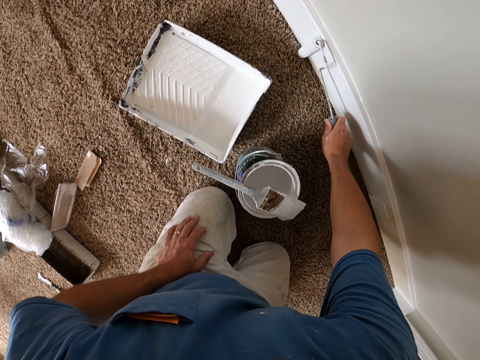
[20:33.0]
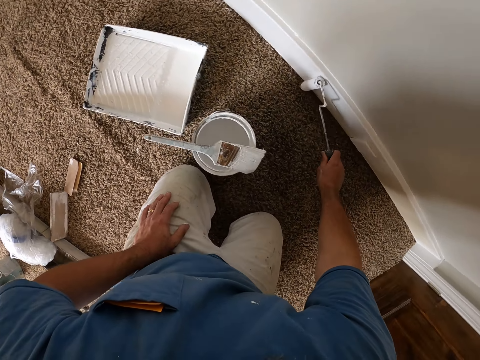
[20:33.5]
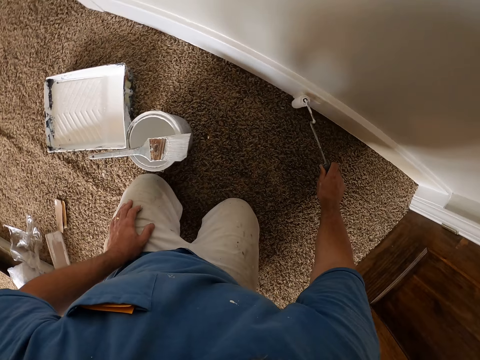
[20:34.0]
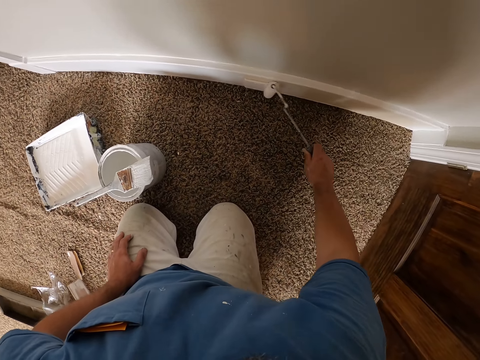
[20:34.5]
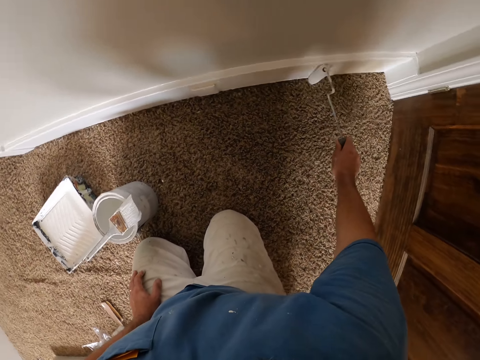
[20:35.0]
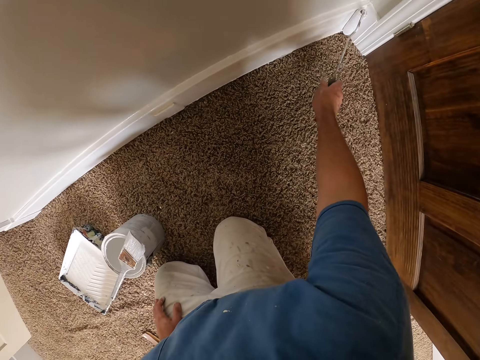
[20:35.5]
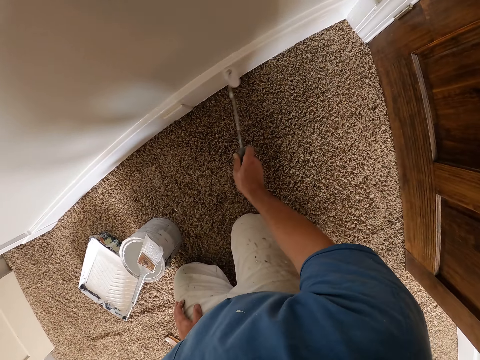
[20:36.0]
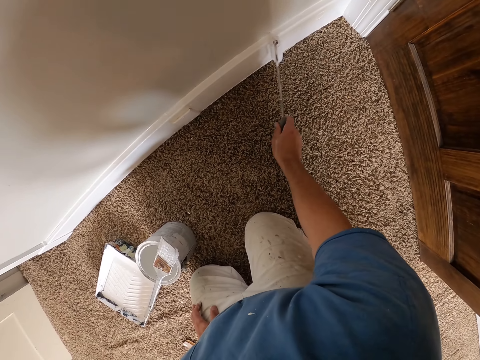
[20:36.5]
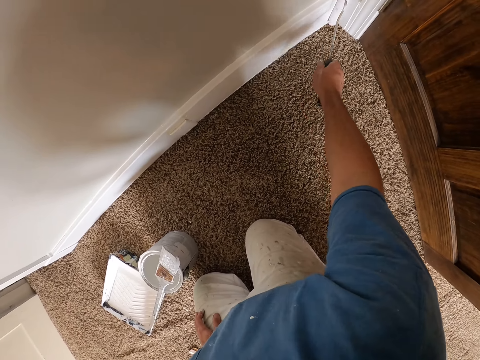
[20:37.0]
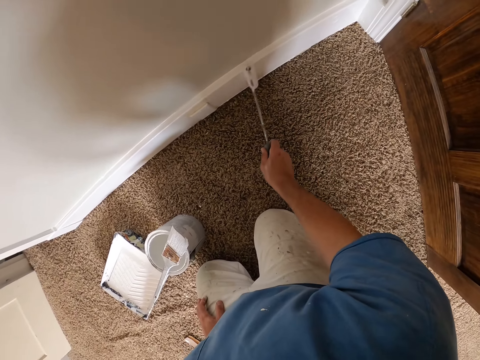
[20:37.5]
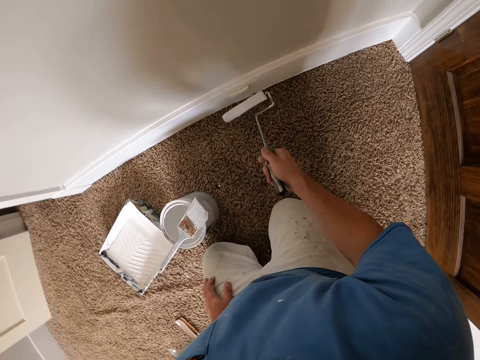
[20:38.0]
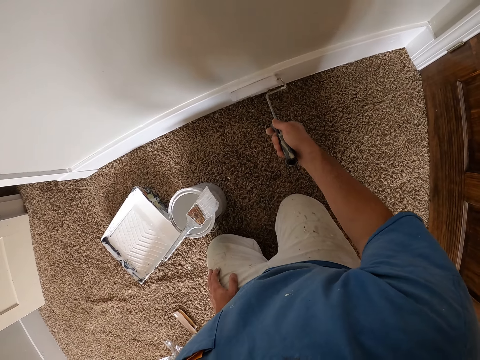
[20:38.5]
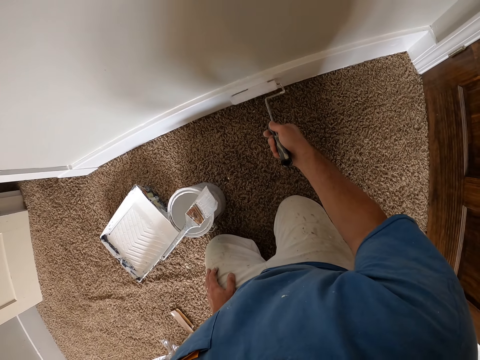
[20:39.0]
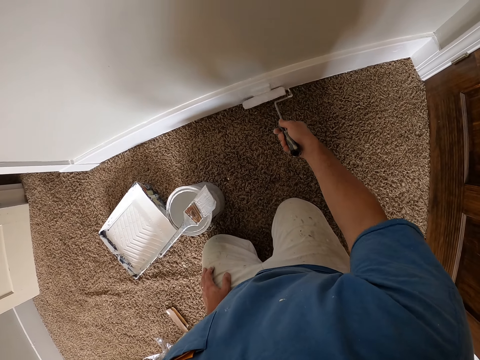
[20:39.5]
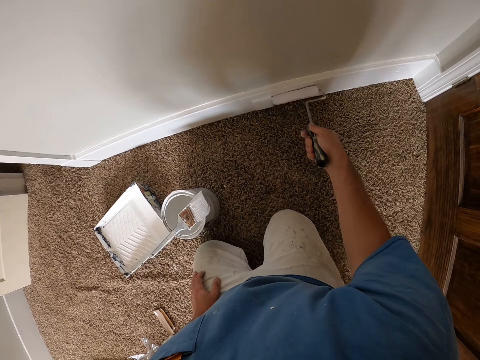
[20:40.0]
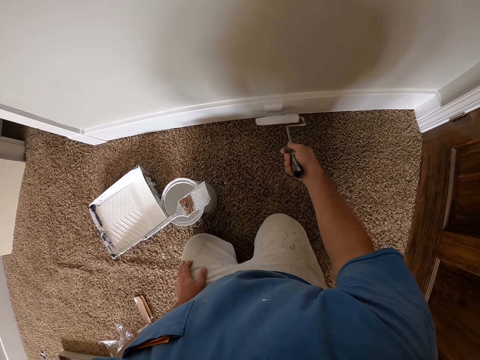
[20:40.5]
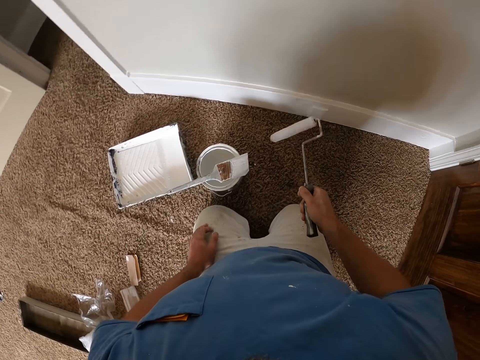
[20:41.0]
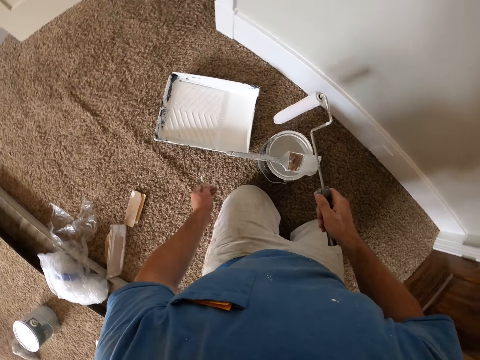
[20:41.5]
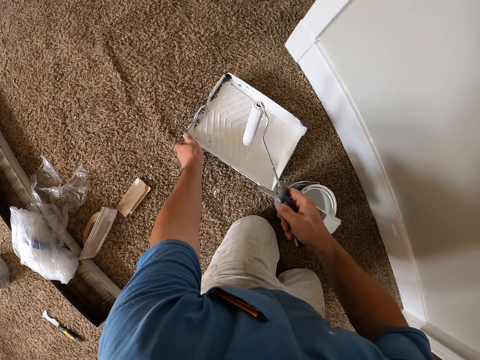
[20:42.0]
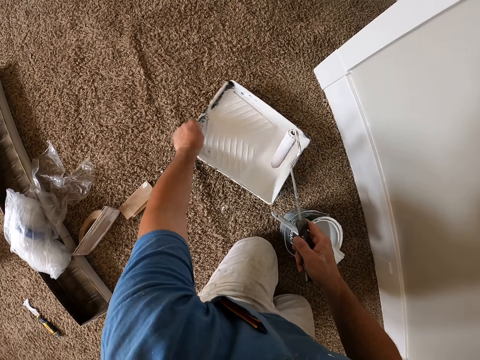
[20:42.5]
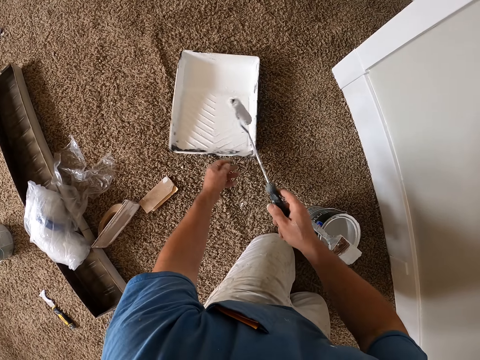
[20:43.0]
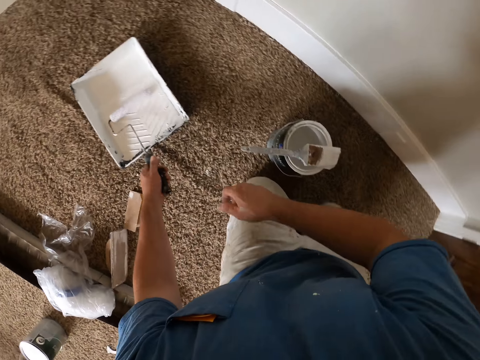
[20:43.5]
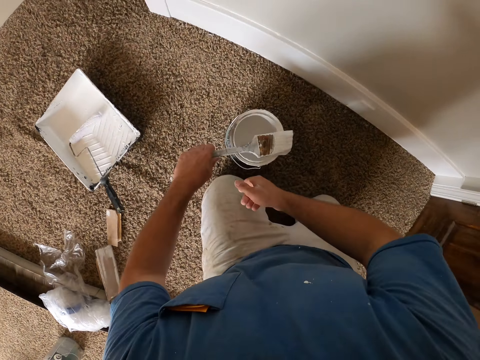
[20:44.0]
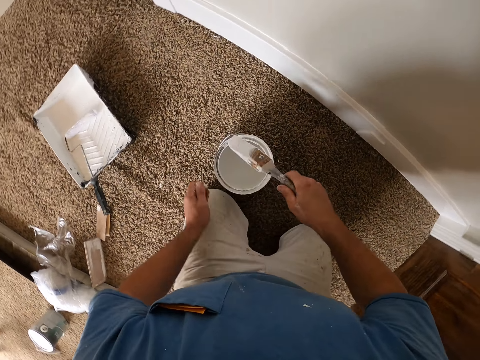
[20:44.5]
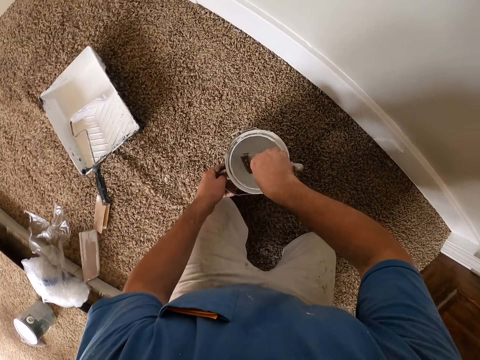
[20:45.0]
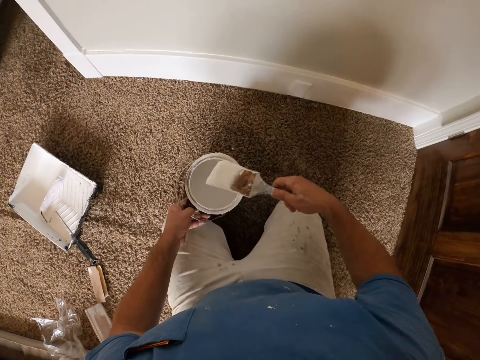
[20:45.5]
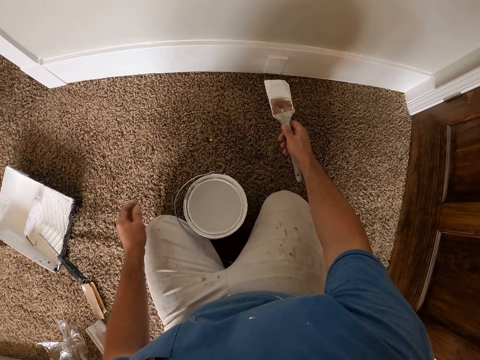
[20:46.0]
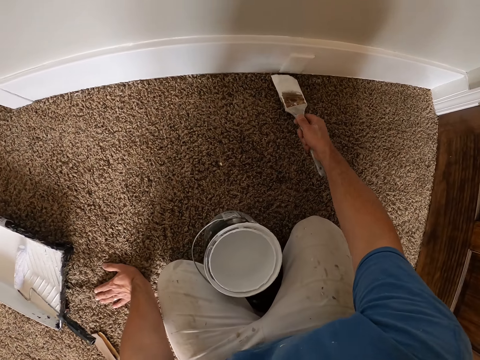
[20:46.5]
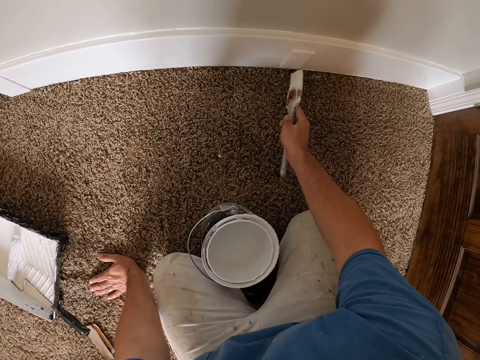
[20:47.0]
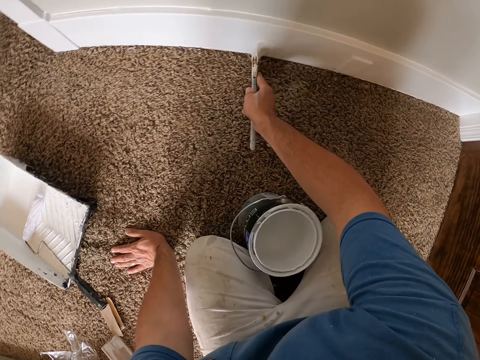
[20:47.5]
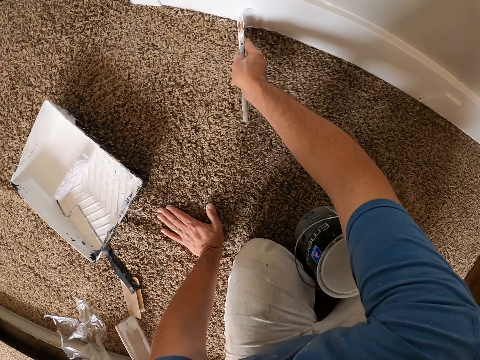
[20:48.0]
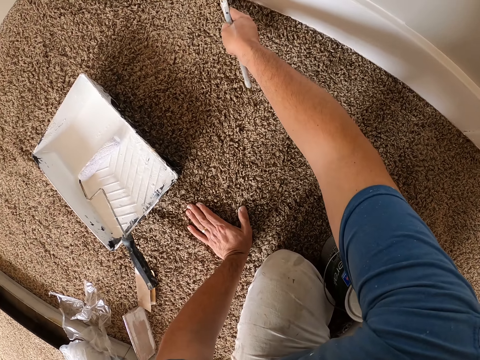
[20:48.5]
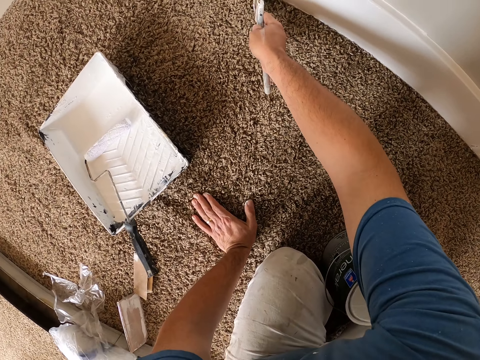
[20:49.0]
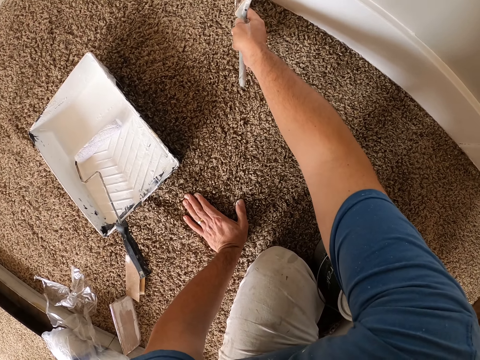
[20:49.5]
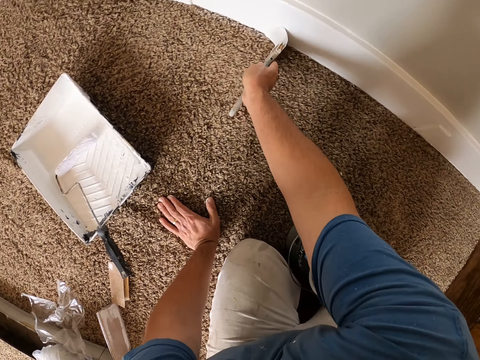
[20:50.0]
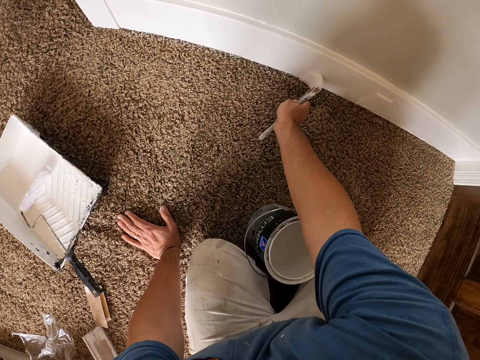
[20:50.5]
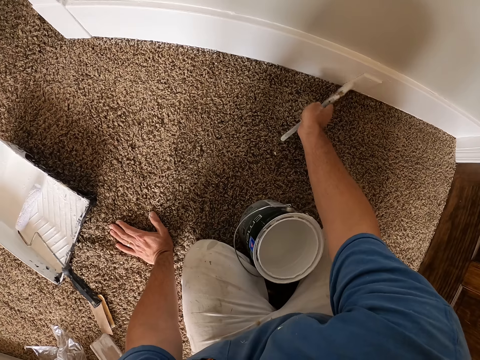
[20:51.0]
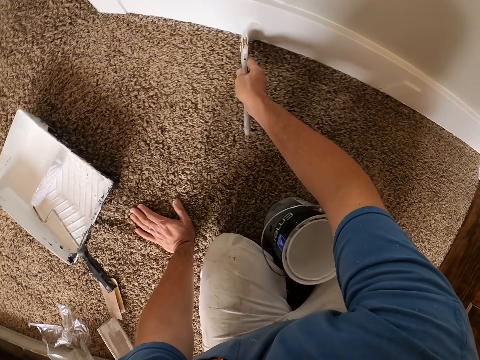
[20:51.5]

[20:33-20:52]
The camera wearer moves the paint tin on the floor. They put the paint roller in the paint tin. They pick up the paint brush placed on the paint tin. They put the paint brush in the paint tin. They remove the paint brush from the paint tin. They paint the wall with the painting brush.

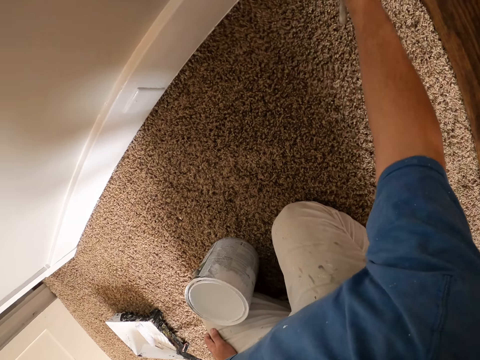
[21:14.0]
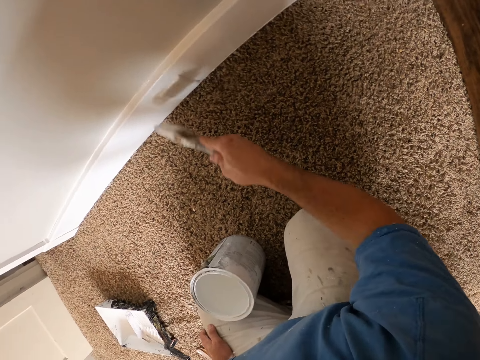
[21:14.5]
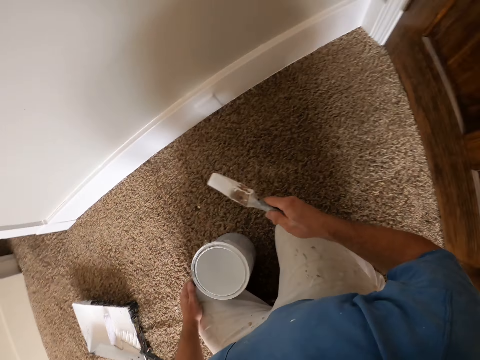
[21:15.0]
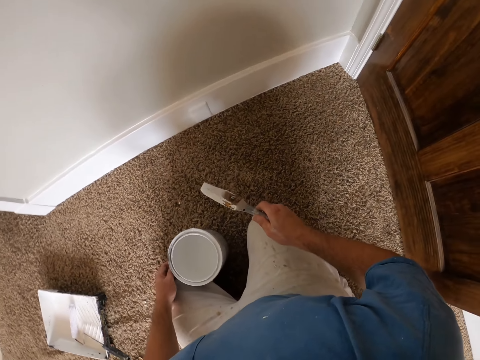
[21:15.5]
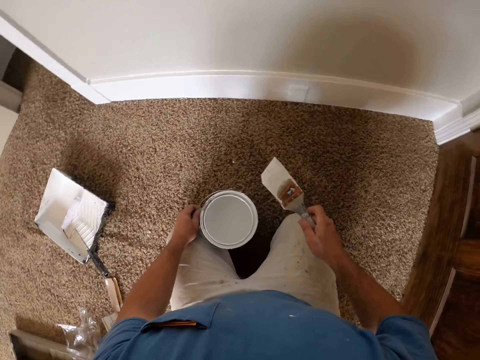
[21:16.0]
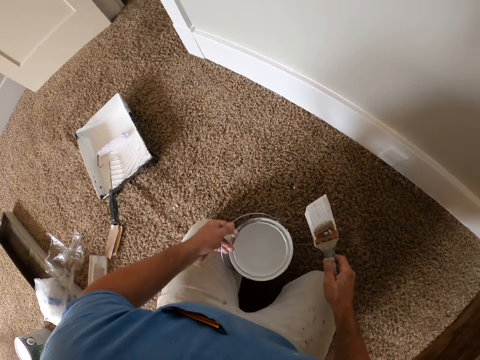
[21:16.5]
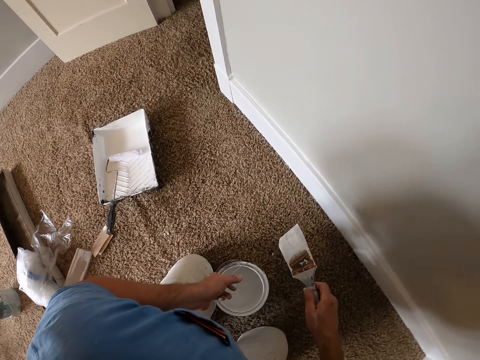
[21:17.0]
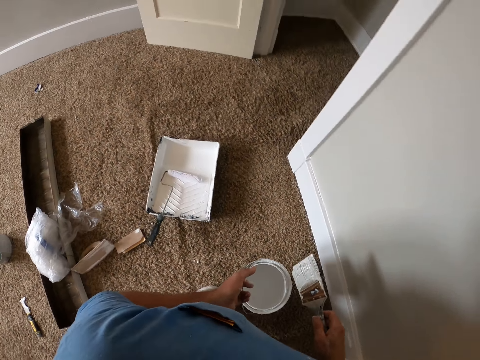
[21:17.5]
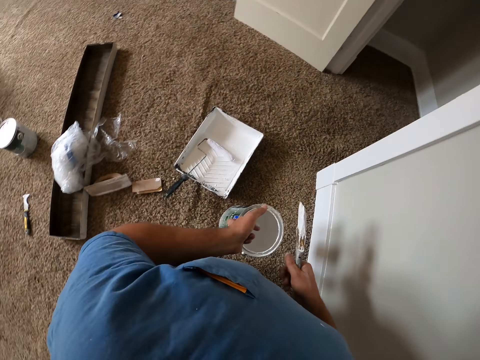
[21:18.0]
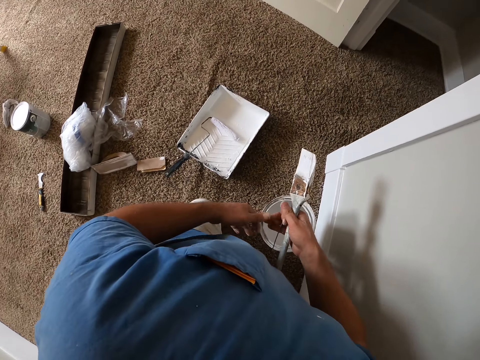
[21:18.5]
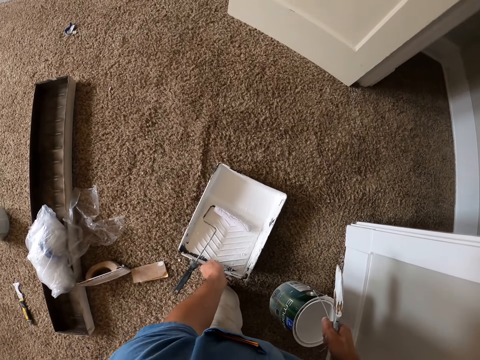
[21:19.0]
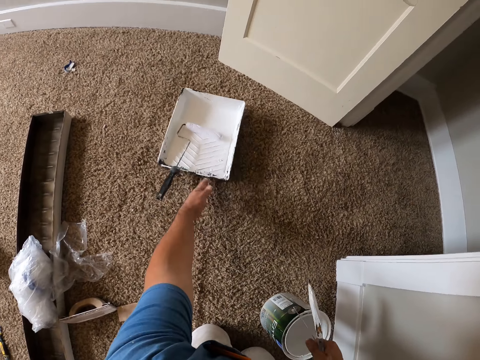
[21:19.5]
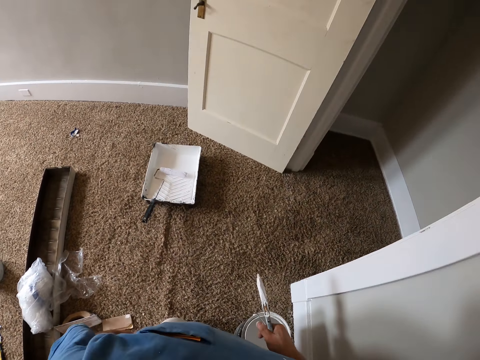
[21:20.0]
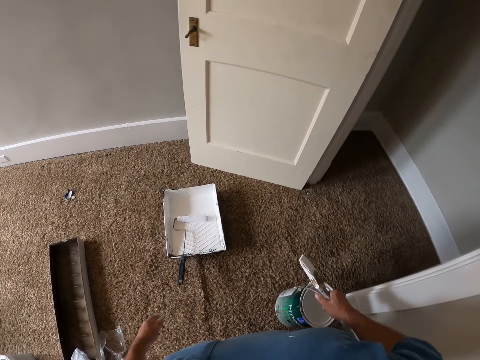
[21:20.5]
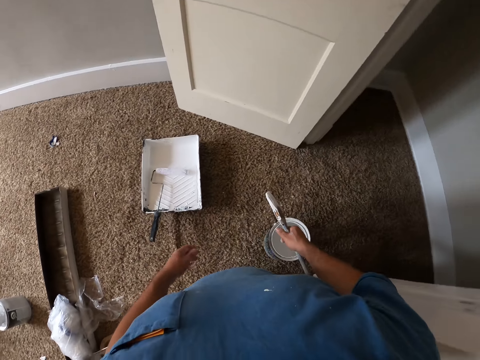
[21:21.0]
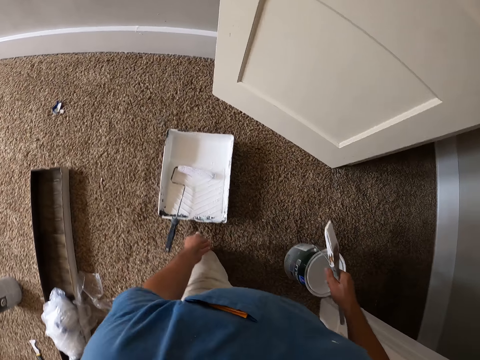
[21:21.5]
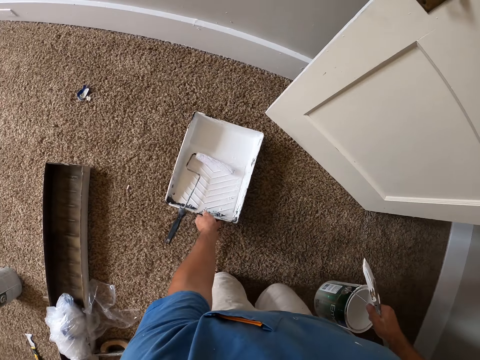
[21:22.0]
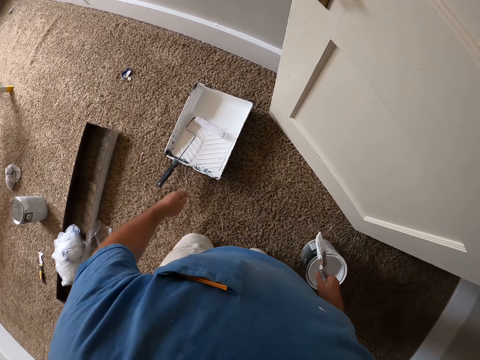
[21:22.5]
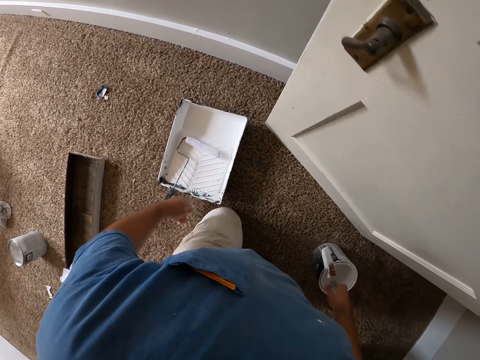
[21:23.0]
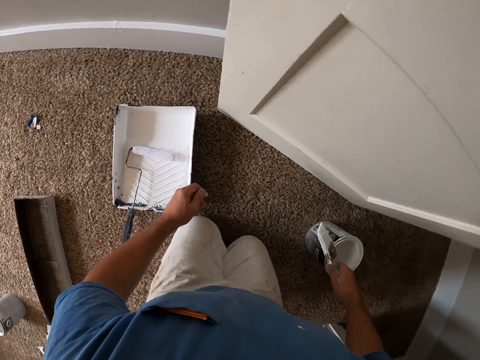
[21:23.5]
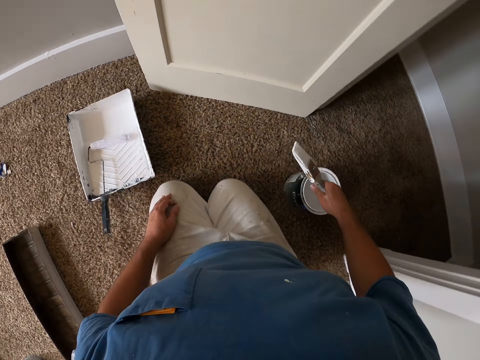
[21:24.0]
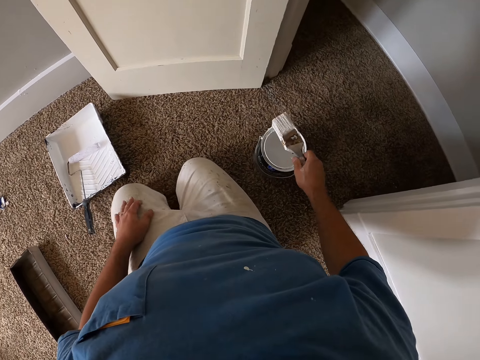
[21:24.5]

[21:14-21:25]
The camera wearer stops painting the wall. They carry the paint container from the floor. They move around with knees. They shift the other paint container or tin on the floor with hands. They move around with knees. They move the paint tin with hands. They move around with knees. They drop the paint container on the floor. They sit on the legs.
